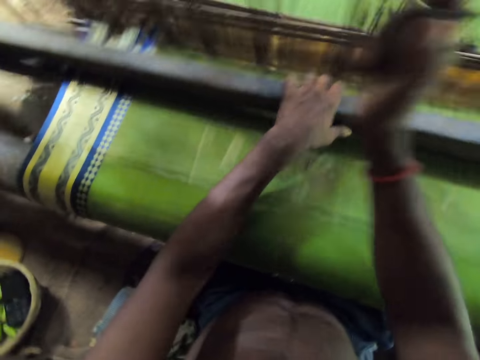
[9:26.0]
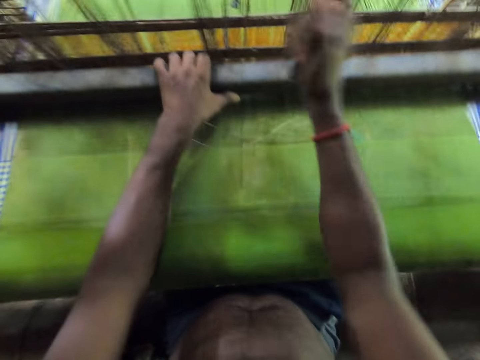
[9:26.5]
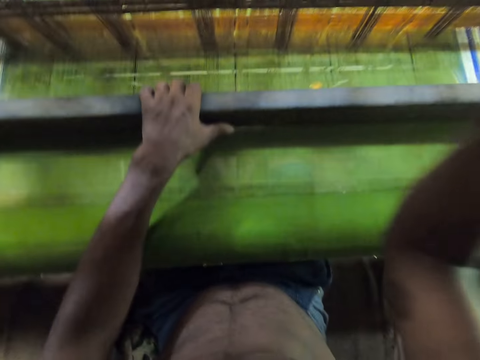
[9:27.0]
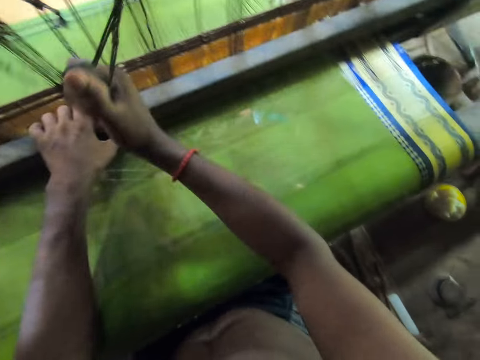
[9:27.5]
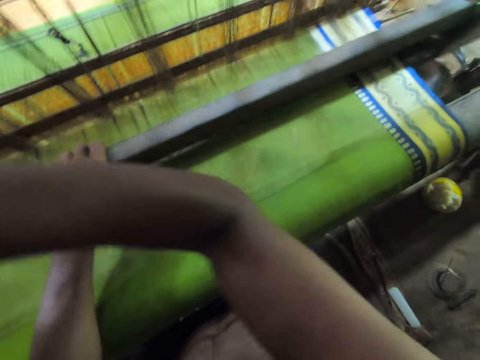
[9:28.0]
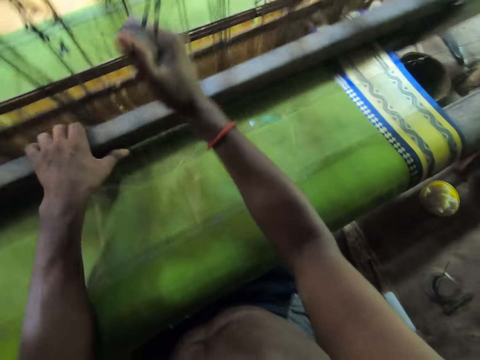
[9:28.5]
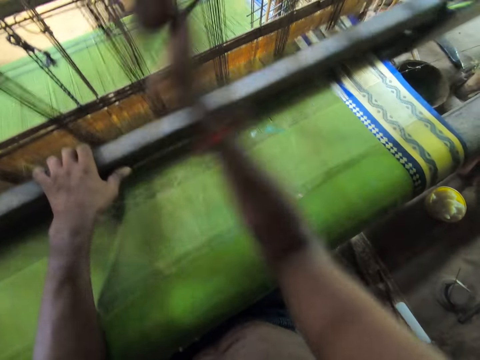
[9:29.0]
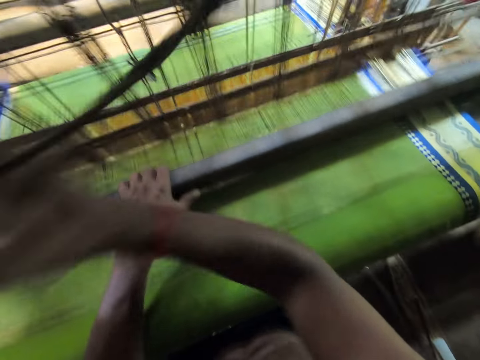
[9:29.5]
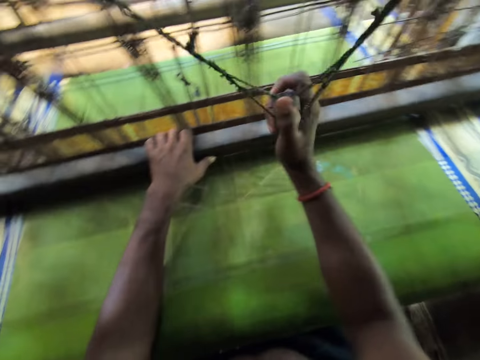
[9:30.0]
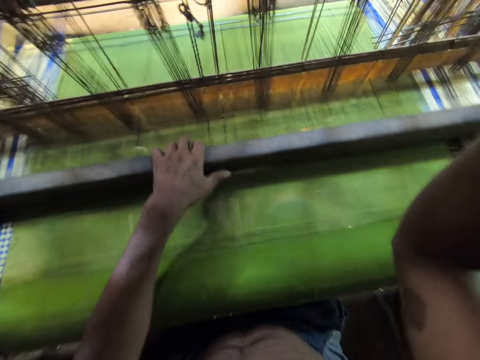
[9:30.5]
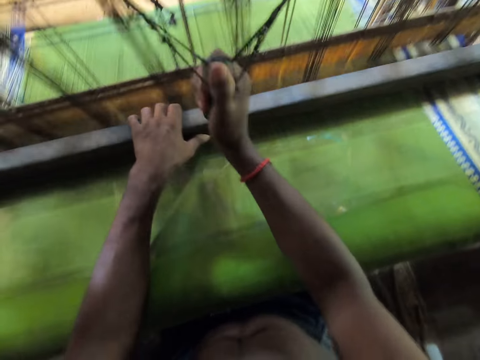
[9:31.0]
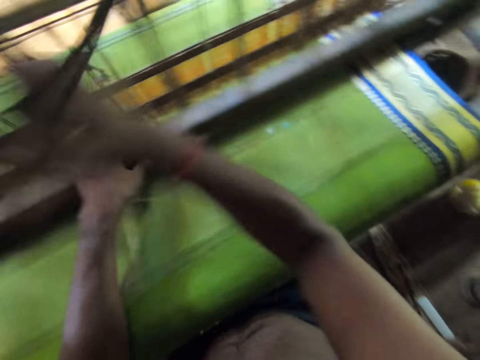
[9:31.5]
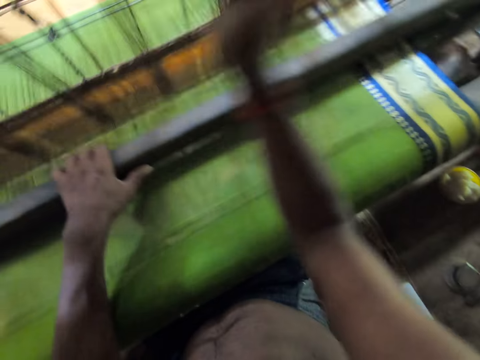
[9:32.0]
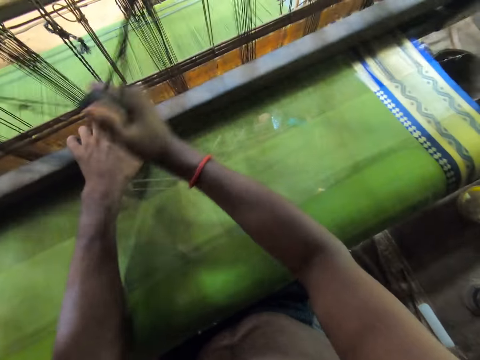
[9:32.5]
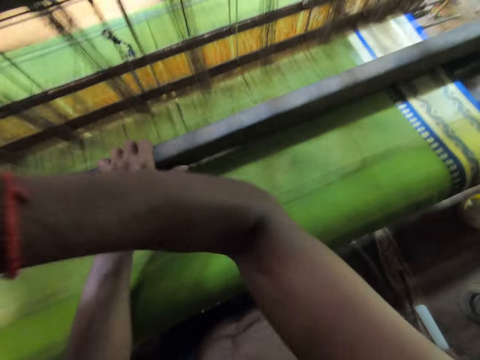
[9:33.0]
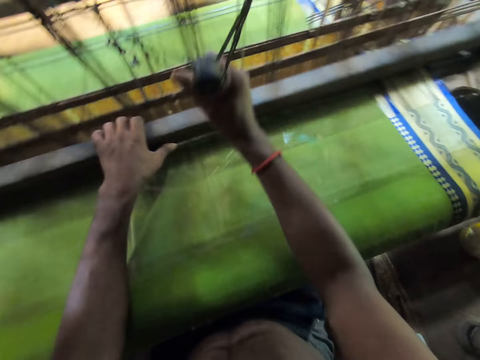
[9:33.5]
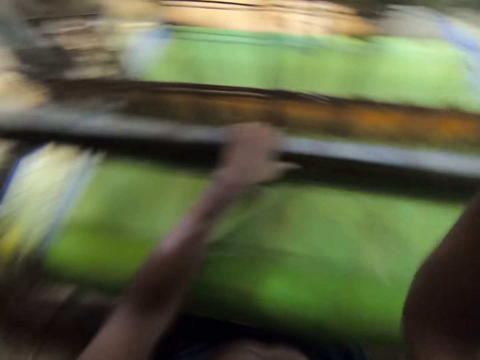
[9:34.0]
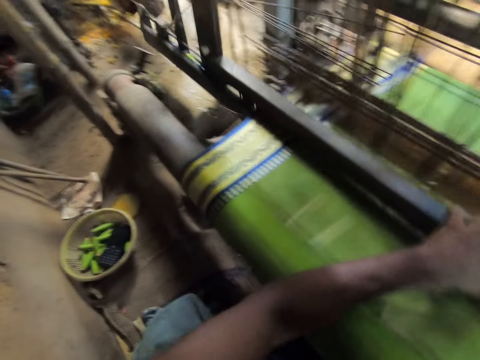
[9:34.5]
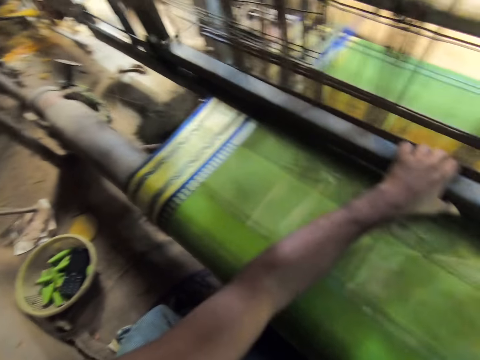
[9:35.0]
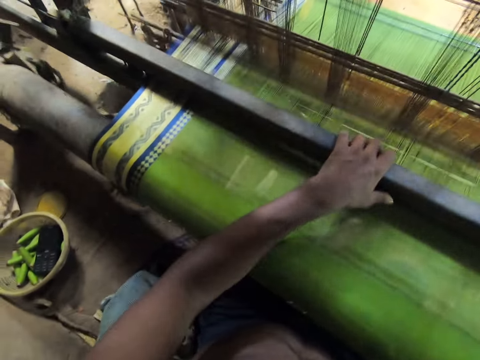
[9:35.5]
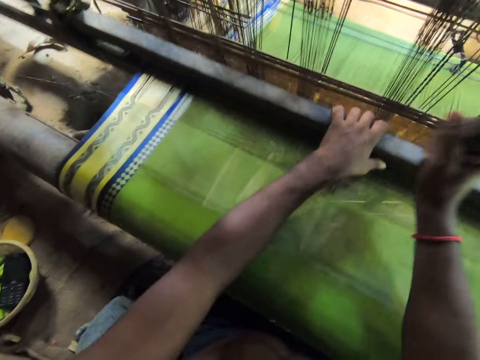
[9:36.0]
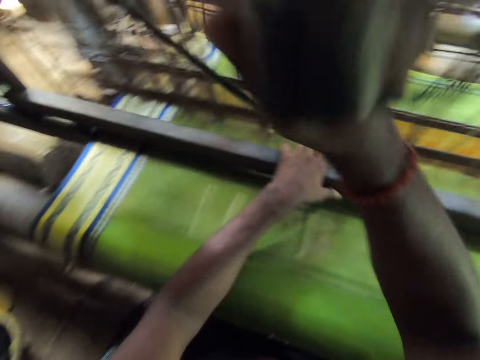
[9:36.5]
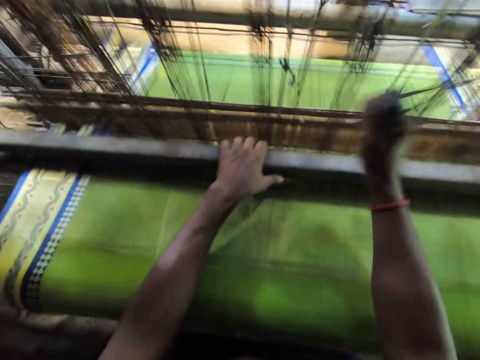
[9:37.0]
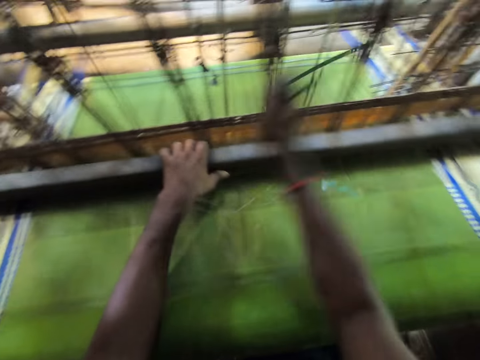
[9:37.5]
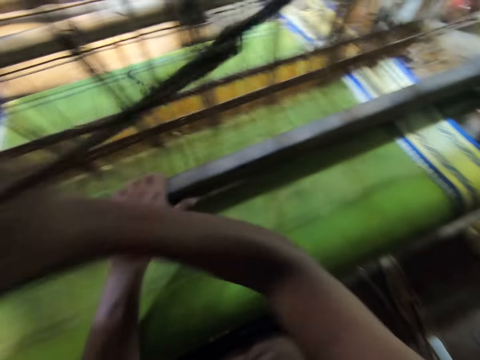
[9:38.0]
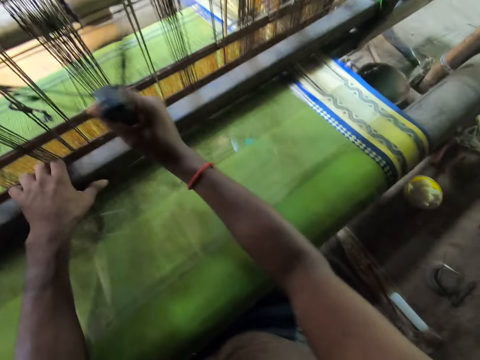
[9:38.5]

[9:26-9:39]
The camera wearer swings metal with the left hand. They pull a rope with the right hand. They look sideways.

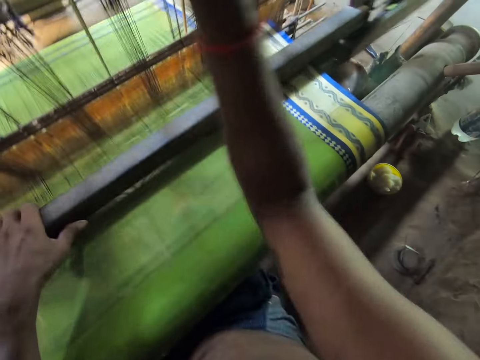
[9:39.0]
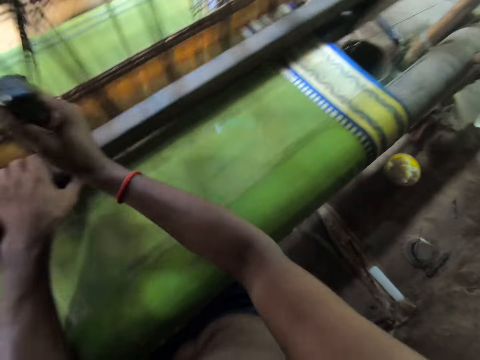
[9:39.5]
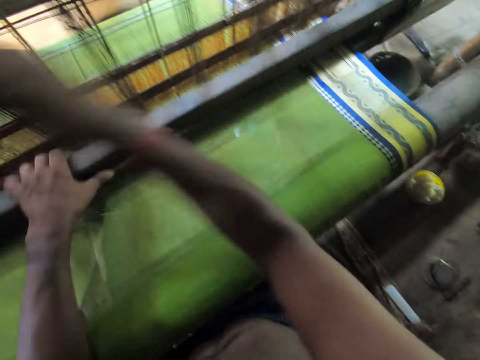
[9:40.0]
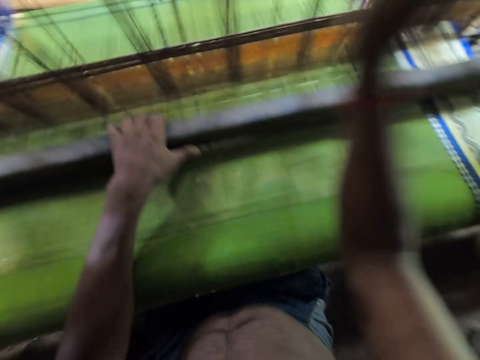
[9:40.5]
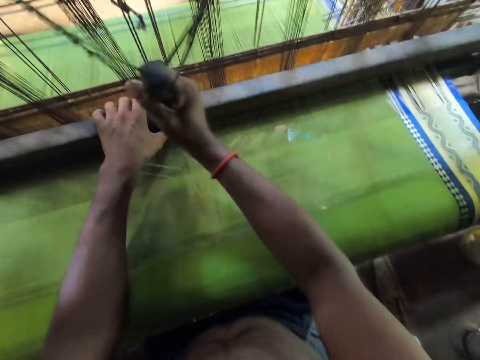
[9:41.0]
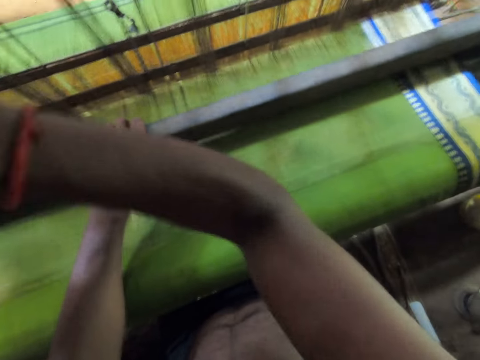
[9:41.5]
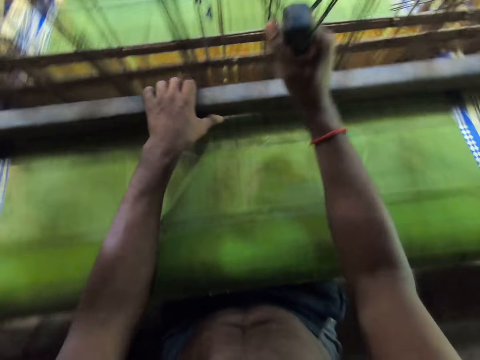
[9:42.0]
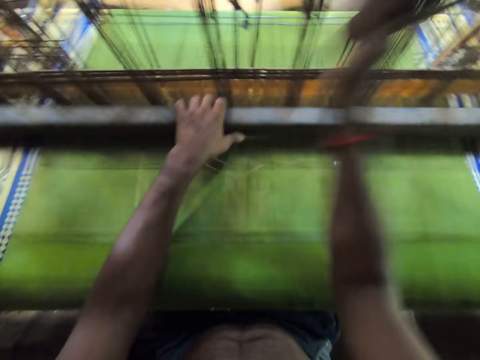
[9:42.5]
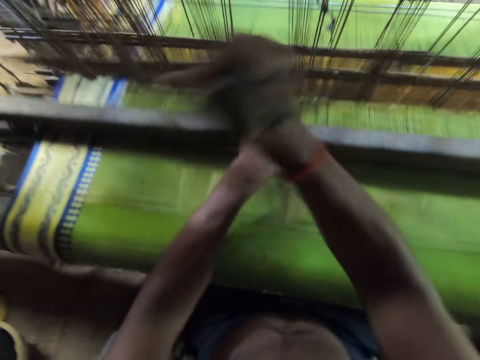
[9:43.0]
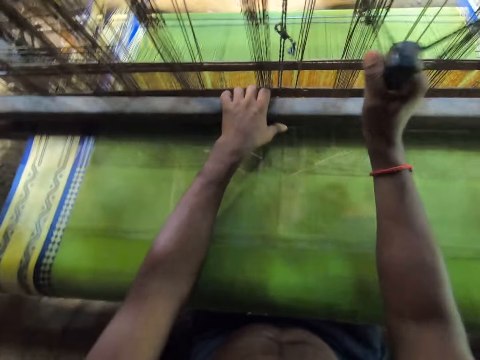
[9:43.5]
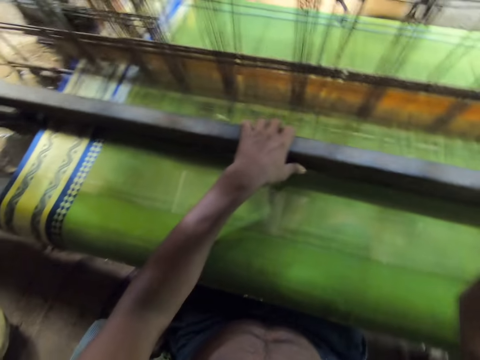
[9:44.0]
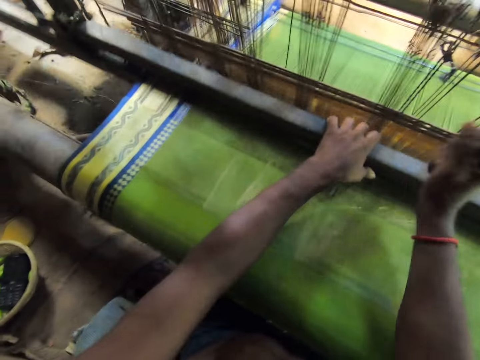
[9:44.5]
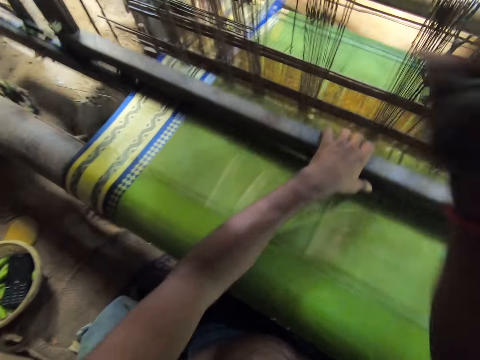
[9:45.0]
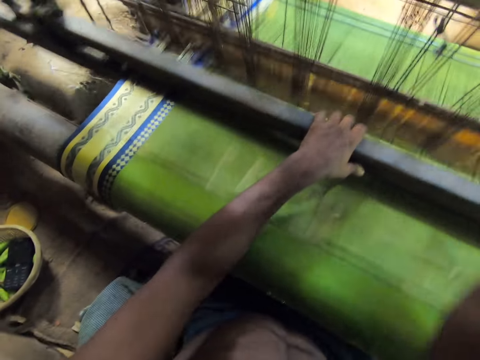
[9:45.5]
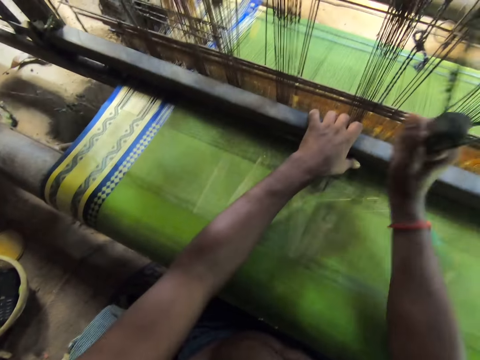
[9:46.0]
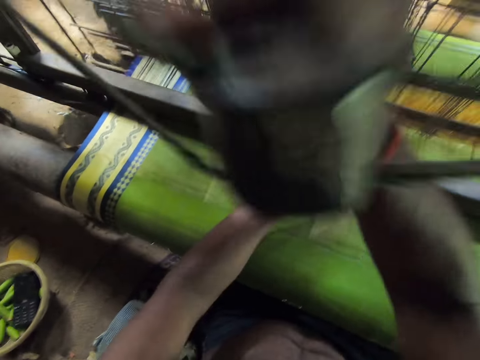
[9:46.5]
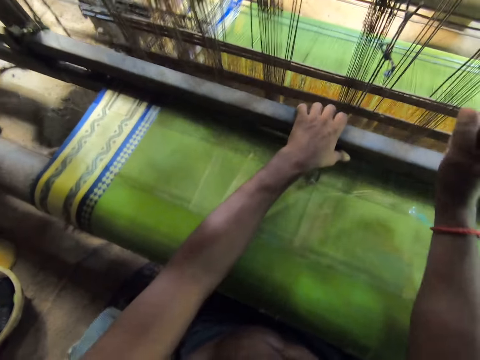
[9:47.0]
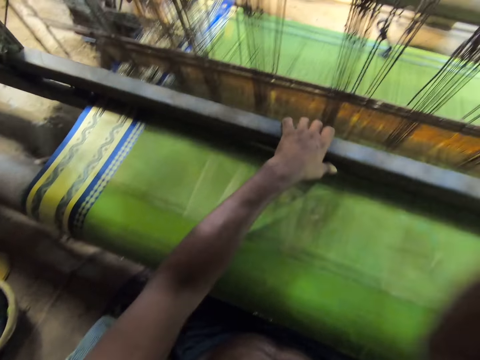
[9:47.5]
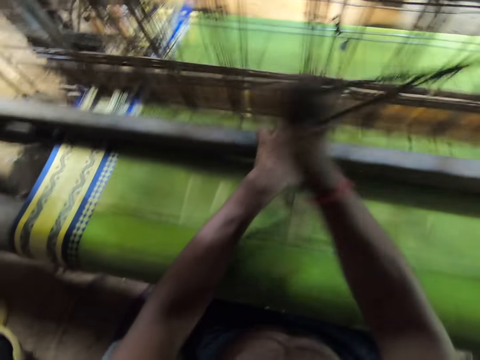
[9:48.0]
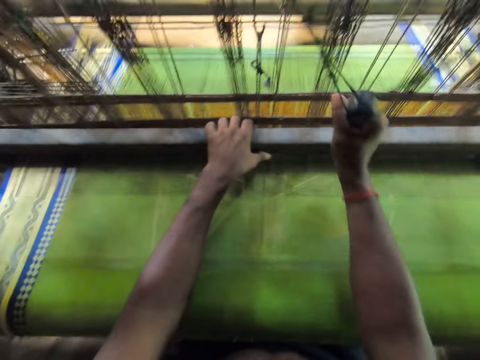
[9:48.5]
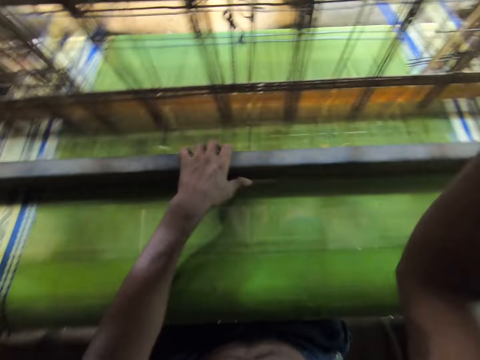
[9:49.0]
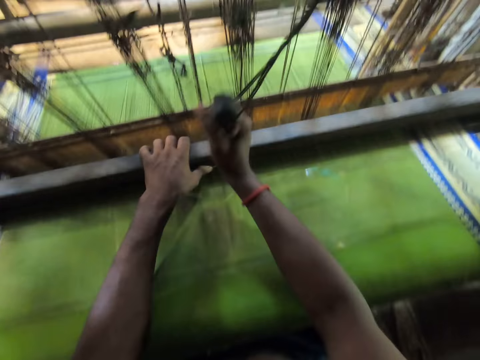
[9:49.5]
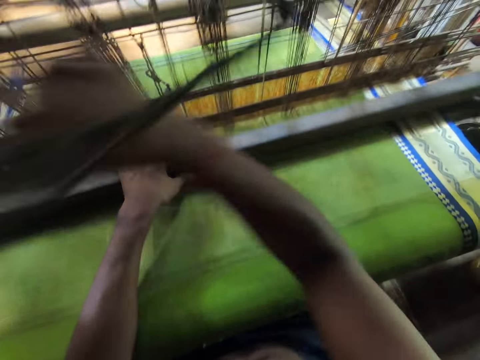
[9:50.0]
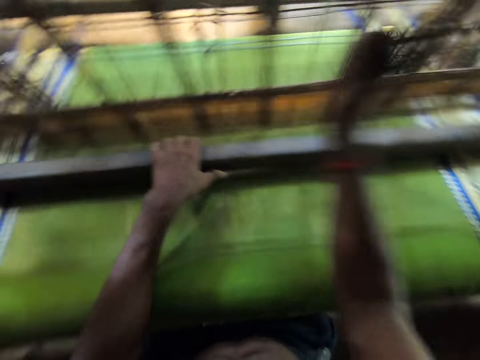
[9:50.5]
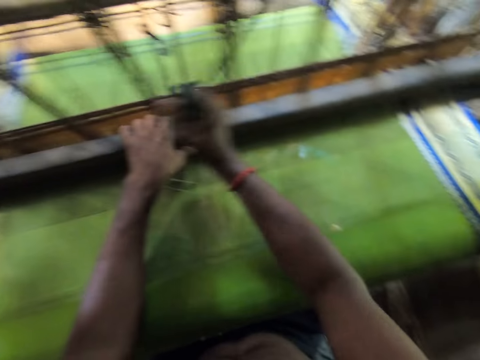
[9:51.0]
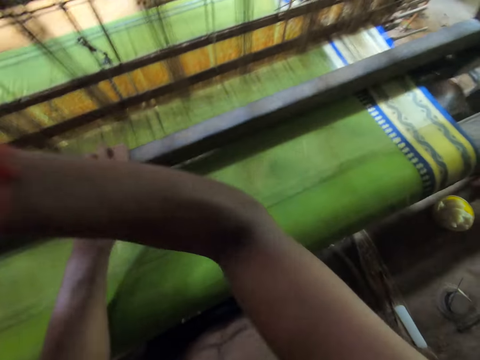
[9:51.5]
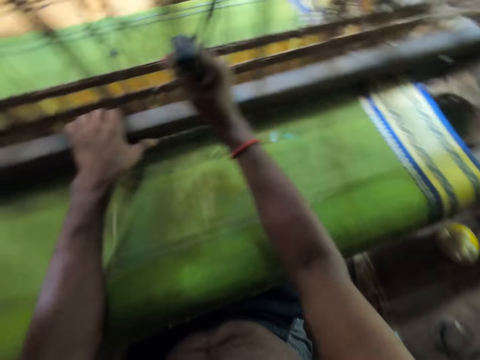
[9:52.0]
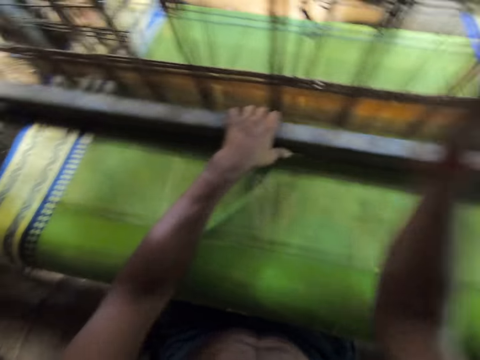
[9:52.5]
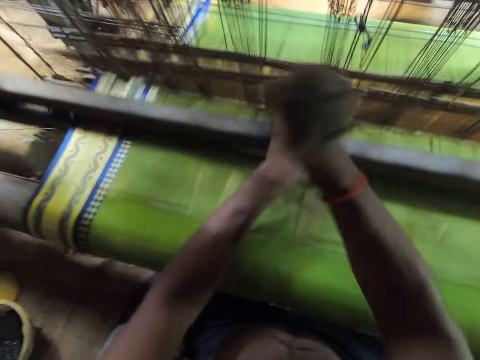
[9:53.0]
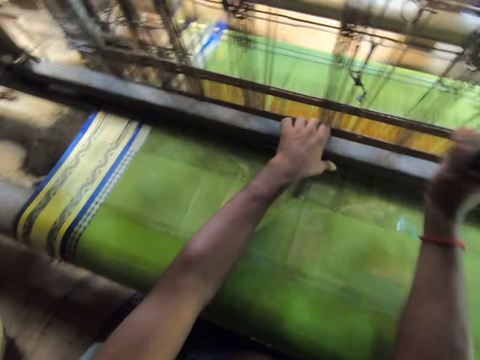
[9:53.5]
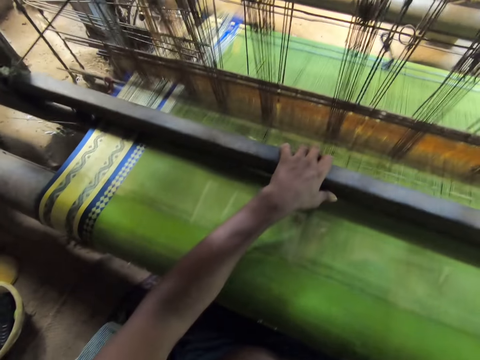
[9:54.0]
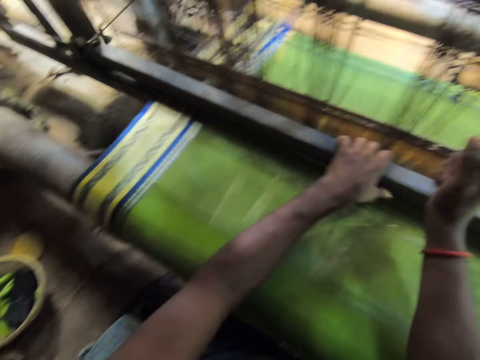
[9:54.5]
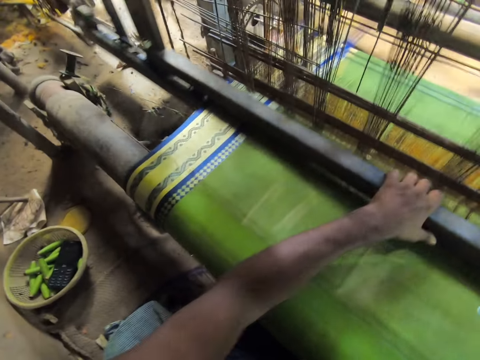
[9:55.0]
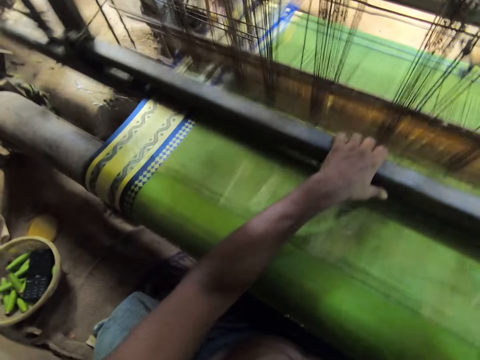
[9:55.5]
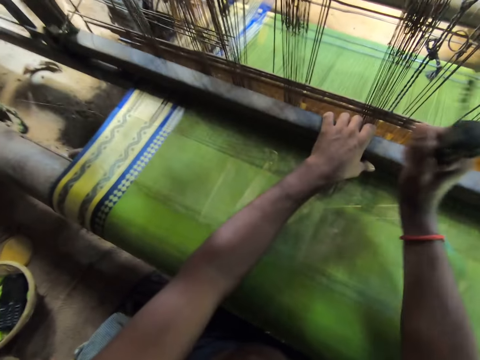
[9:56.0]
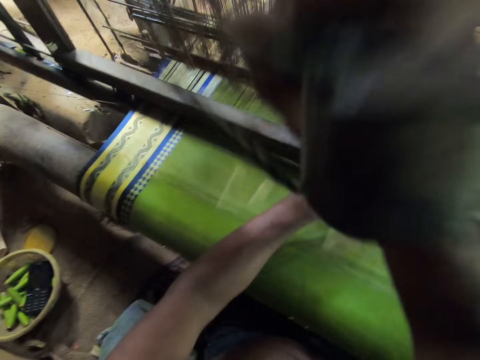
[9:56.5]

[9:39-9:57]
The camera wearer pulls a rope with the right hand. They swing metal with the left hand. They pull the rope with the right hand.
